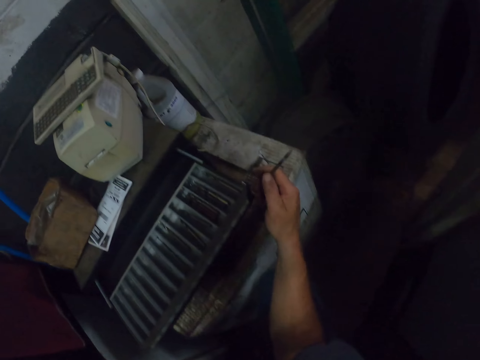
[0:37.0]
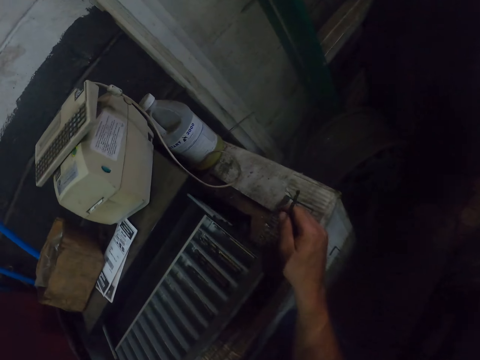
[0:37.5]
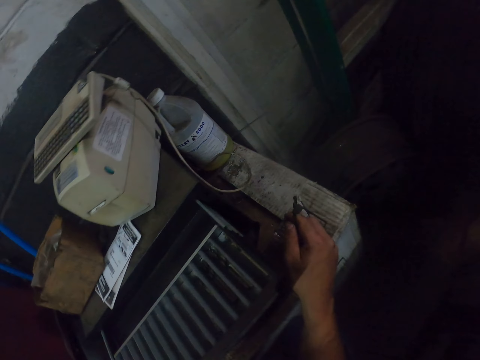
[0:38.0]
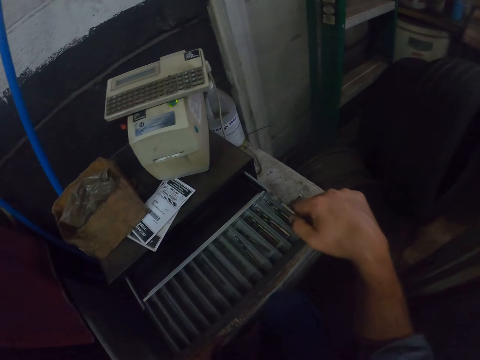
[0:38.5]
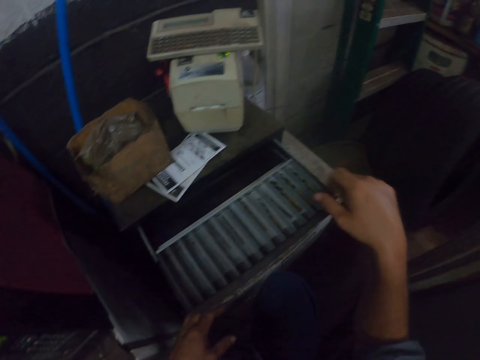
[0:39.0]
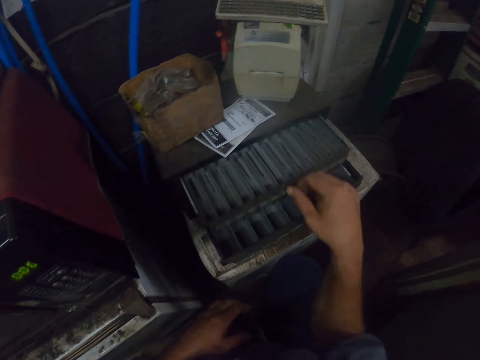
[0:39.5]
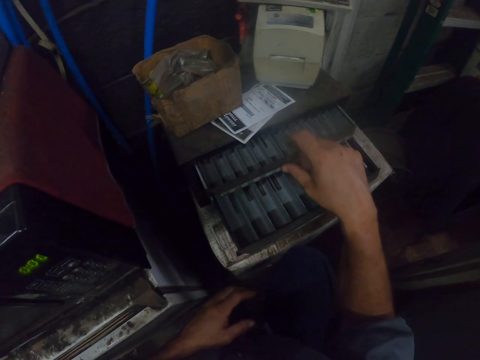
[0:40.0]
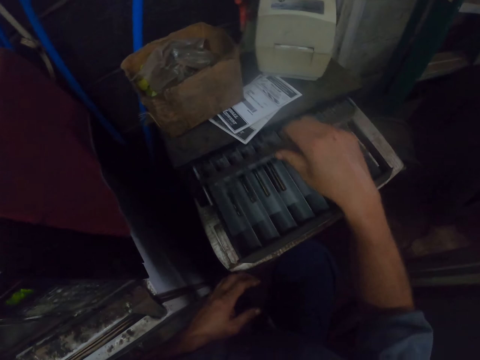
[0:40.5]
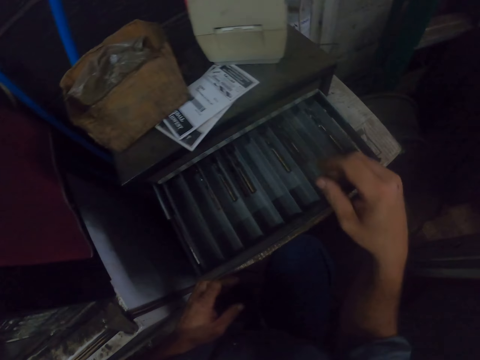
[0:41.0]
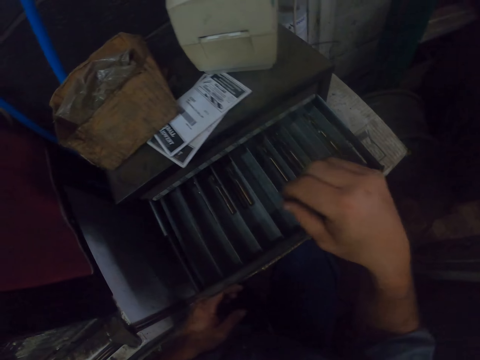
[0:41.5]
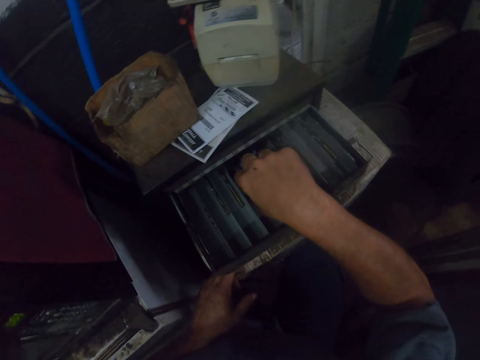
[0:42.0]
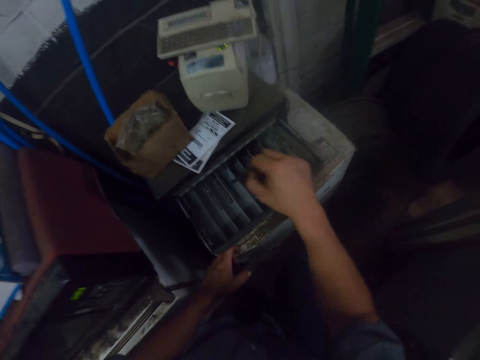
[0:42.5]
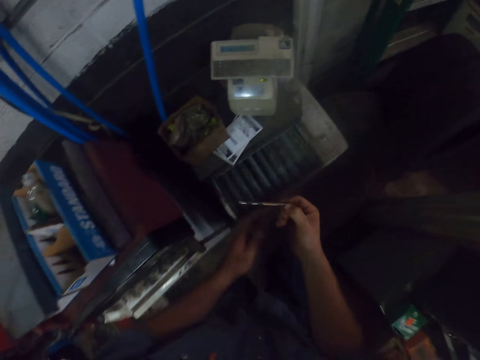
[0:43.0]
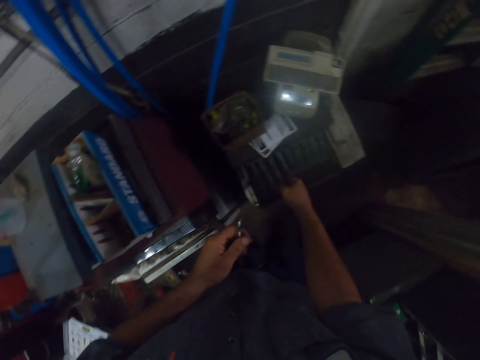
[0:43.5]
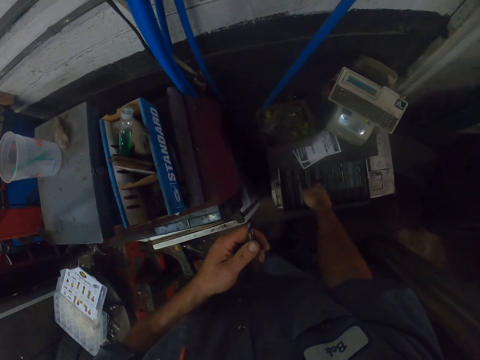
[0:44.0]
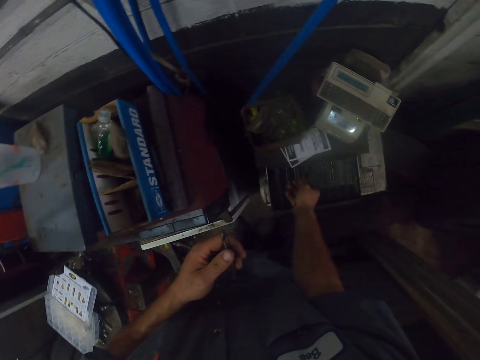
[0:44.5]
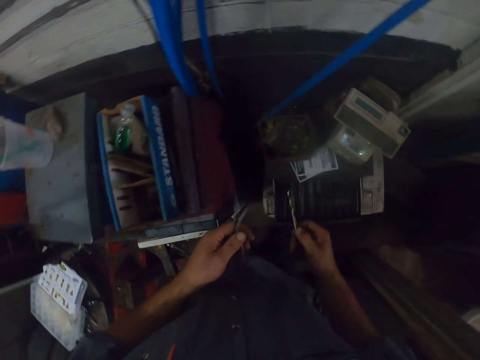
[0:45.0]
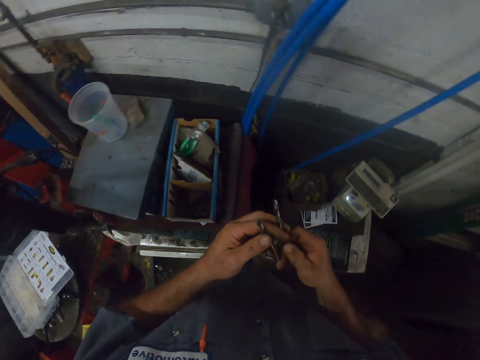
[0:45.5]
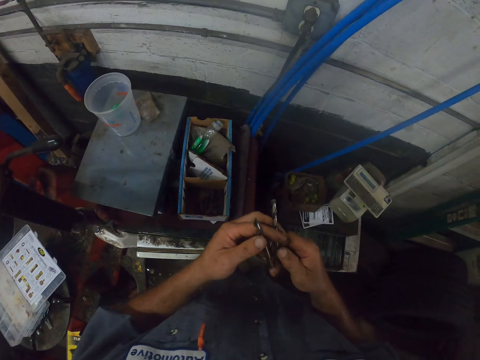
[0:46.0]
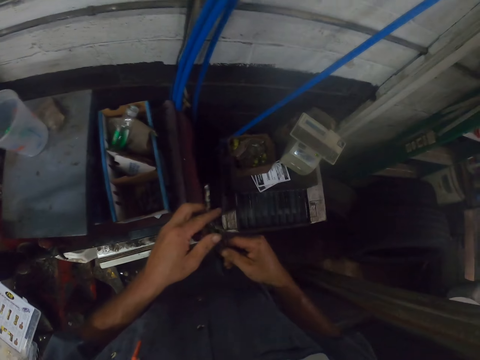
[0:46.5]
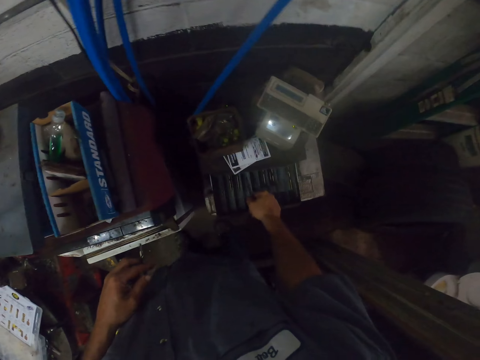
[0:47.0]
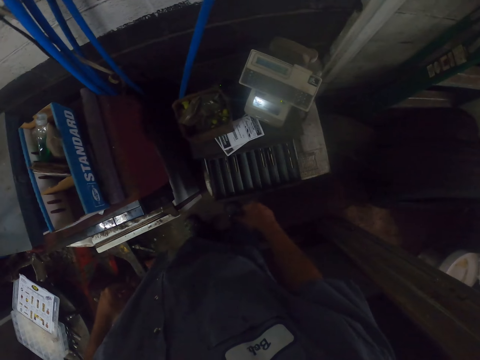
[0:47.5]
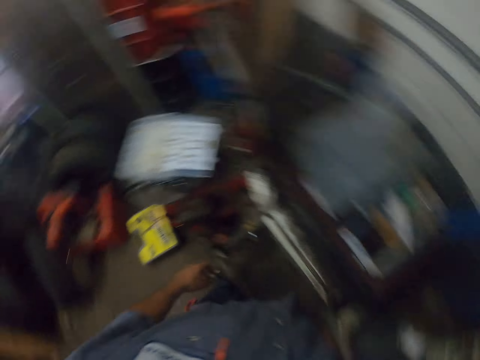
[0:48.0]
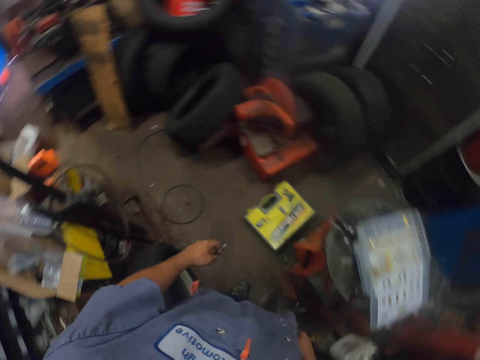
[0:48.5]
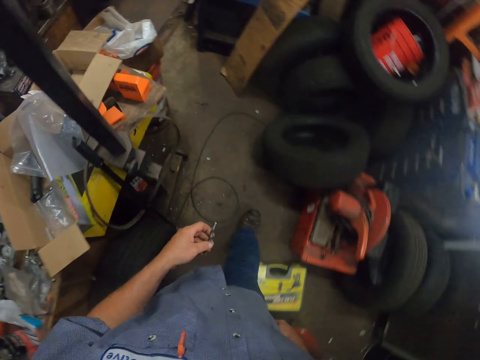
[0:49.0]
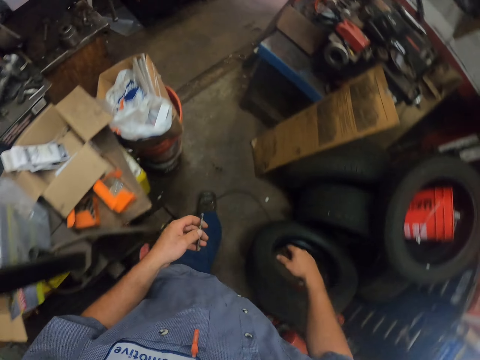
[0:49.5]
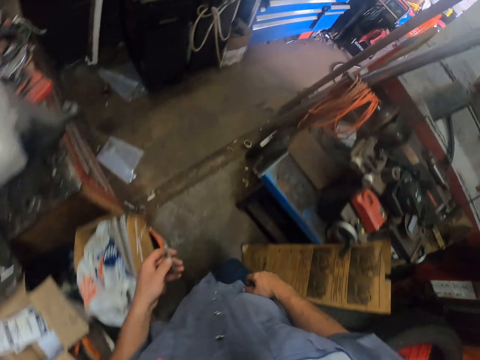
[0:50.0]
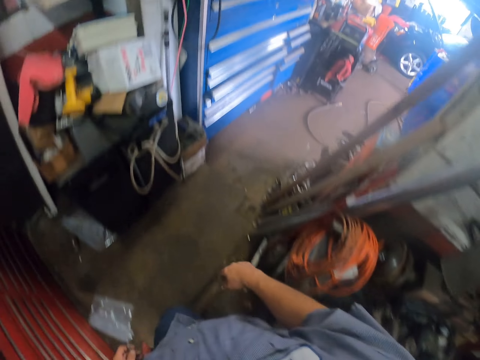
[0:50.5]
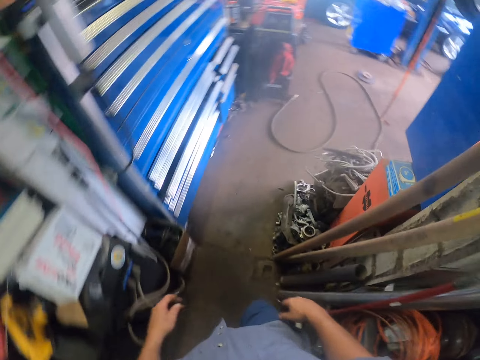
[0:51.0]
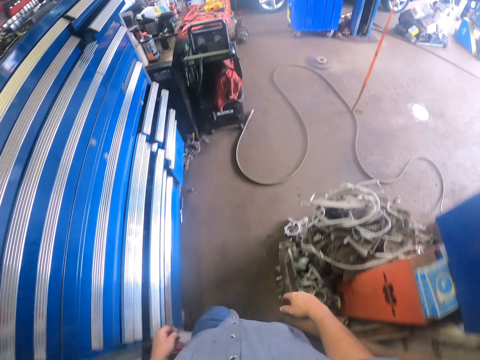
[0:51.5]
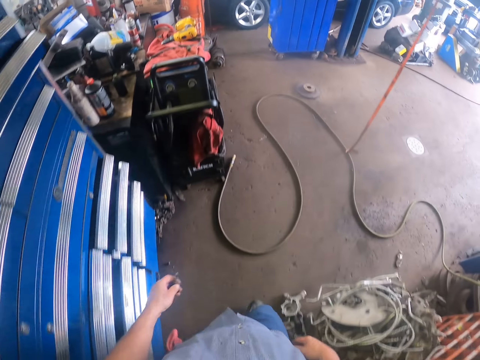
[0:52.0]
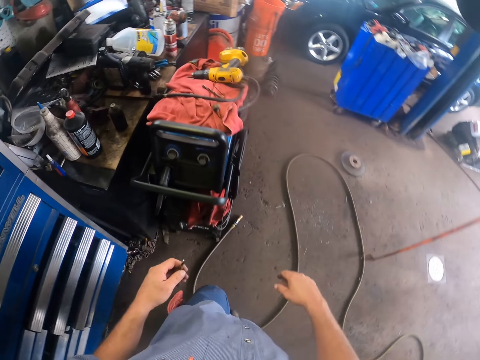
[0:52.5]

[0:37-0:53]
The camera wearer puts the screwdriver in the drawer. They close the drawer. They remove the screwdriver from the drawer. They drop the screwdriver. They walk back.

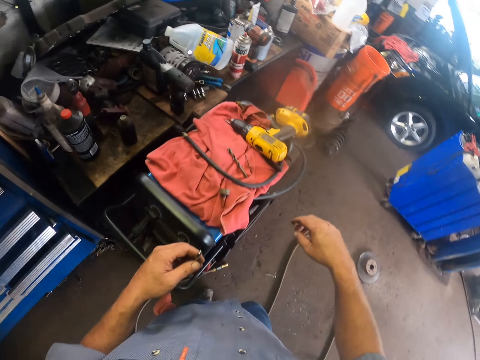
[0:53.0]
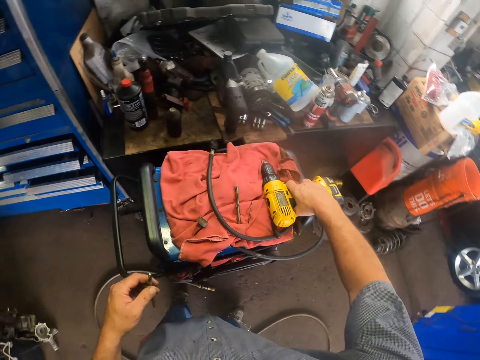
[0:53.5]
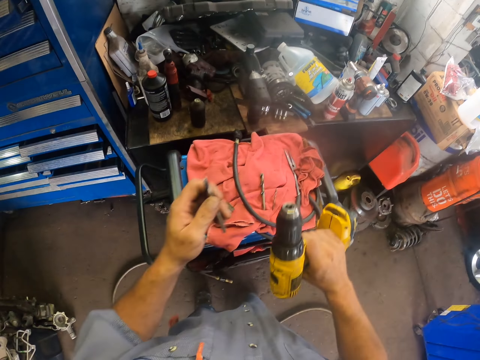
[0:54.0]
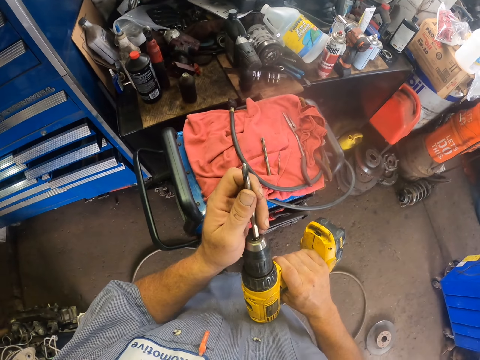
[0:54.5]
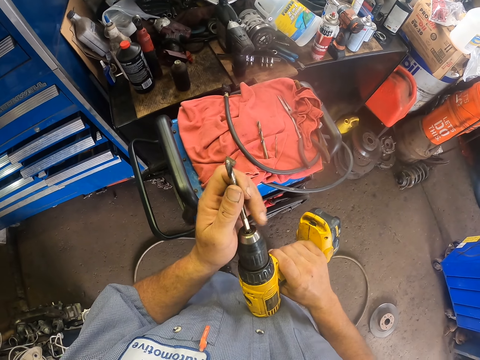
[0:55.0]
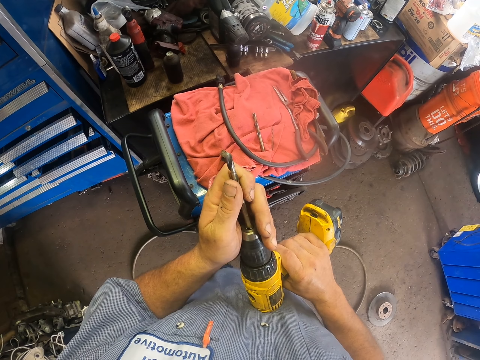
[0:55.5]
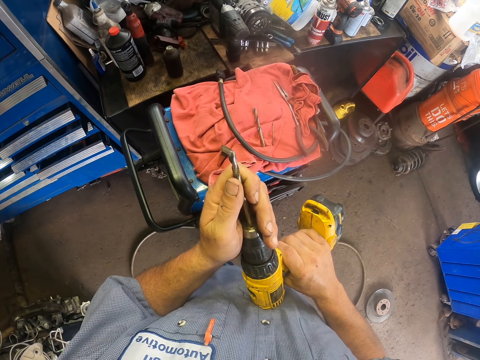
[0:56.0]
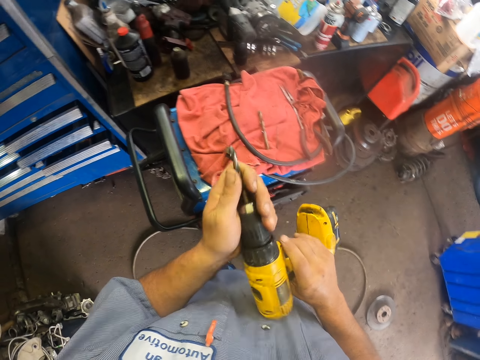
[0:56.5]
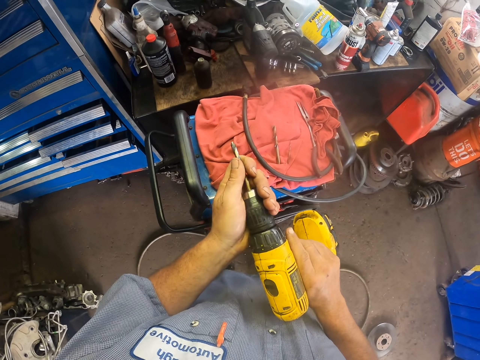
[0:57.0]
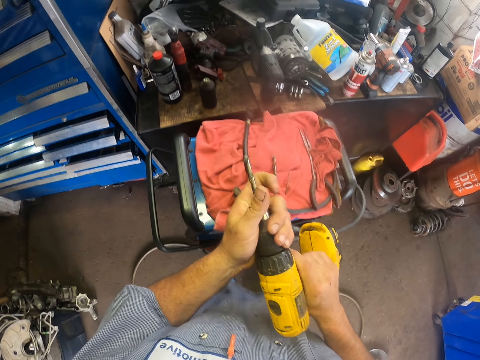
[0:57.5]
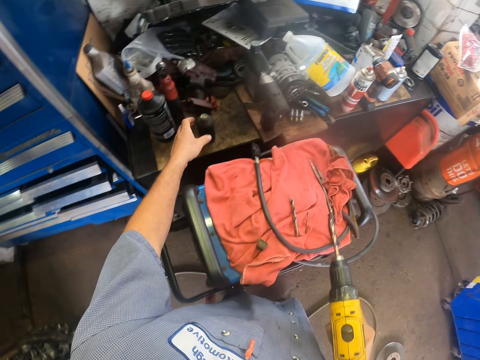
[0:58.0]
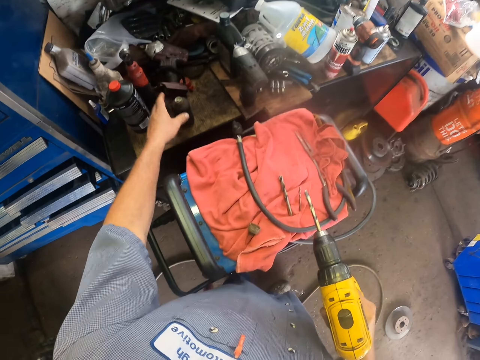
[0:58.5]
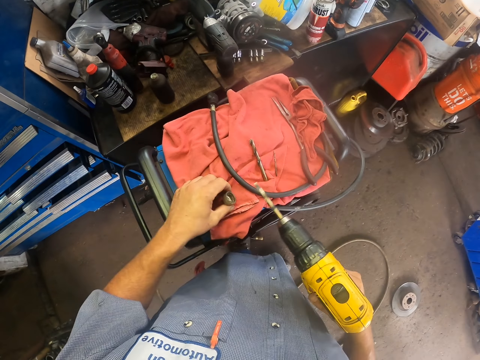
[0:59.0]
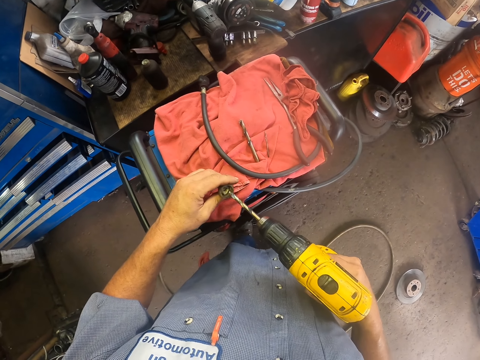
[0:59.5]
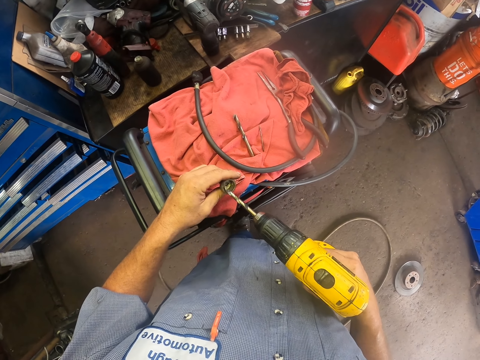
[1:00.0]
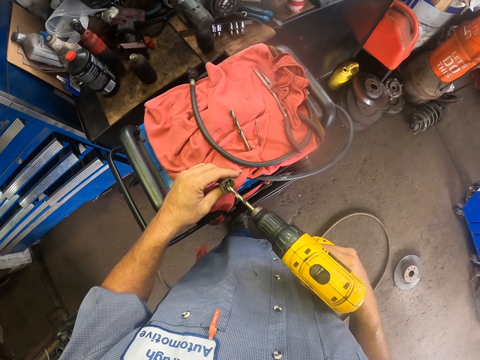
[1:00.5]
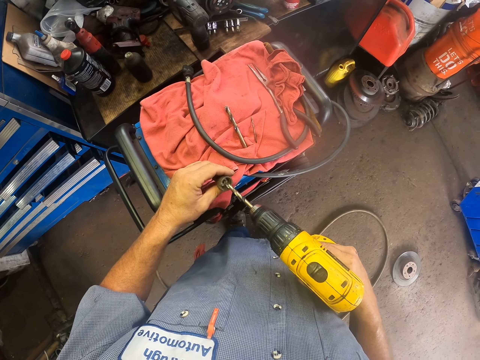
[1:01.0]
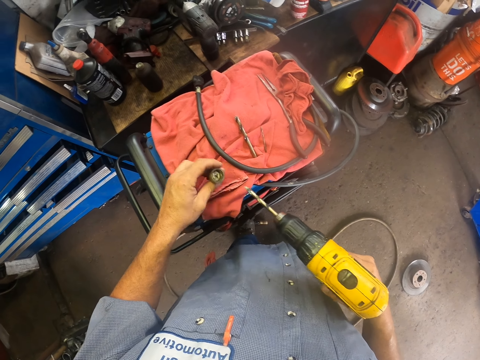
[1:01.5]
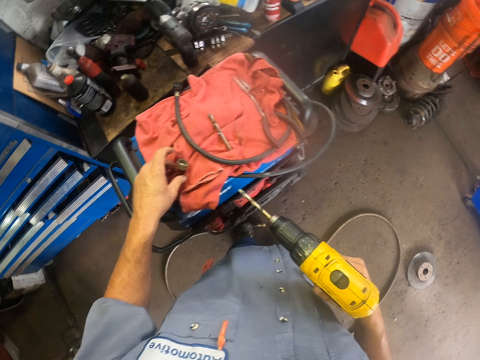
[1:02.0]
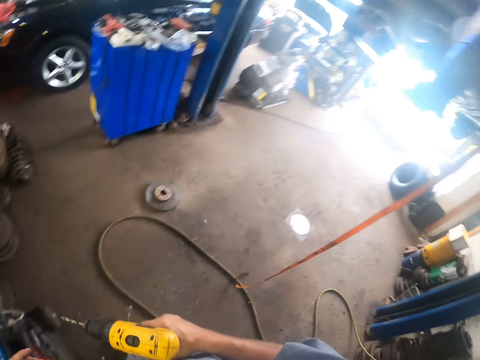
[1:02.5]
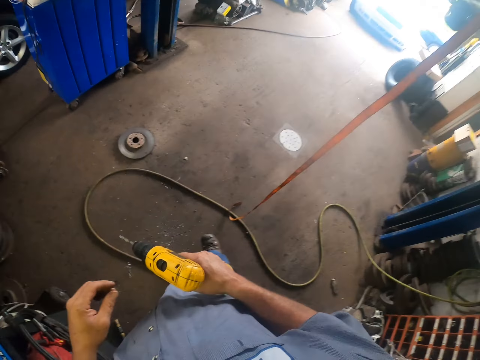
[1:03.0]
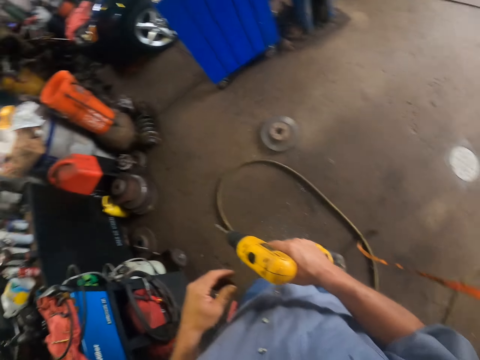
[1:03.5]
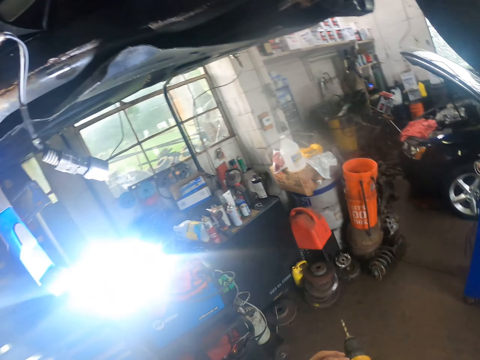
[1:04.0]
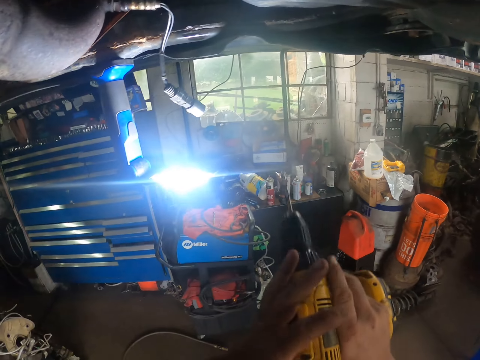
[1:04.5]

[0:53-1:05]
The camera wearer puts something in the drill. They pick up the anchor drill and fix the screw on the anchor drill.
